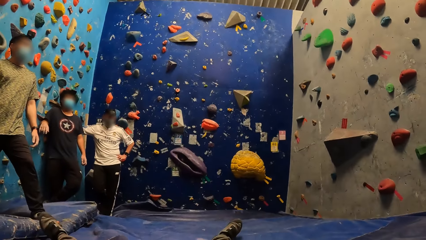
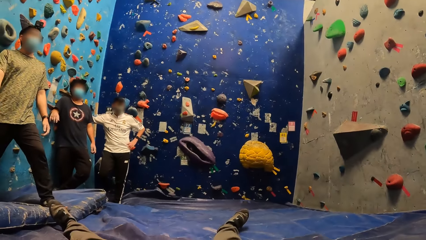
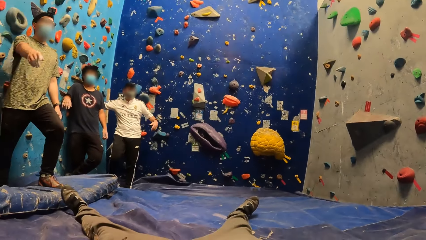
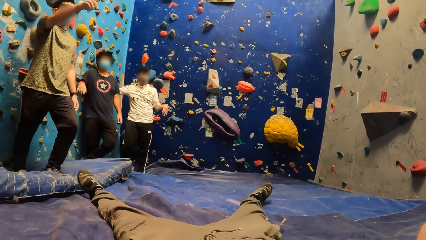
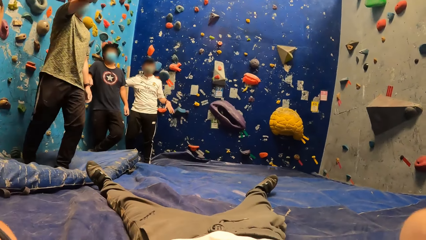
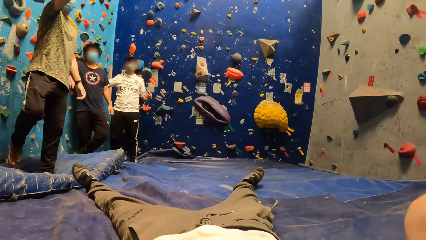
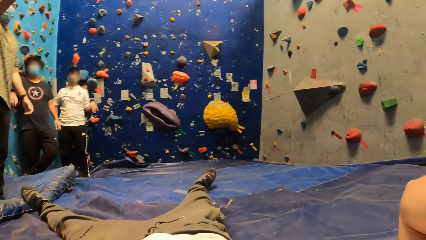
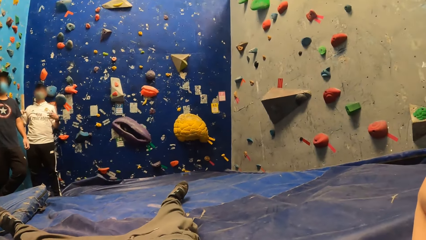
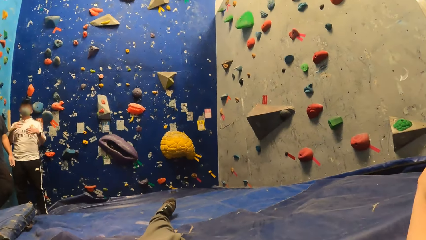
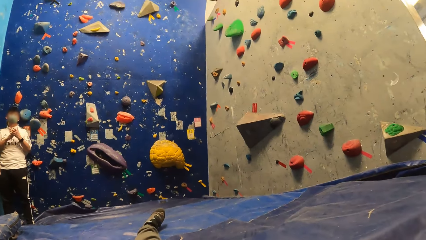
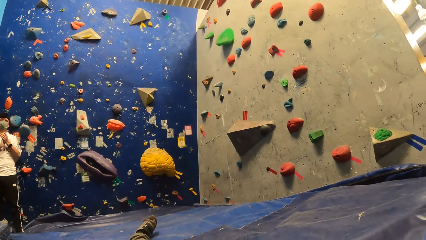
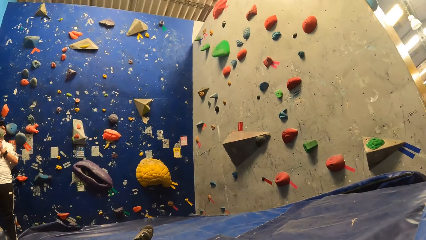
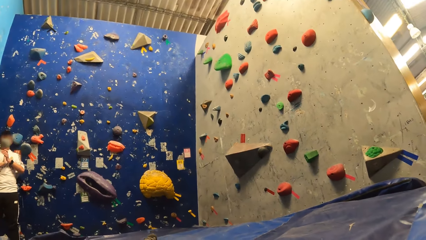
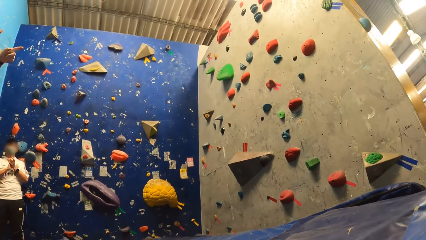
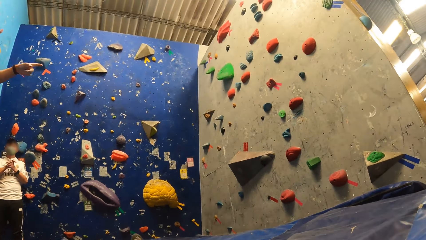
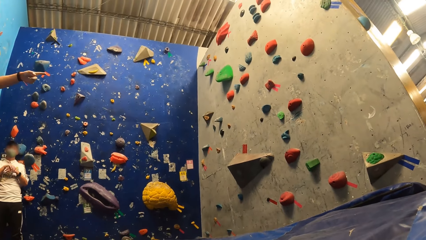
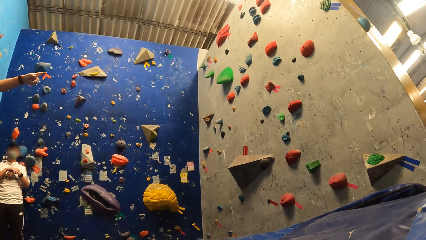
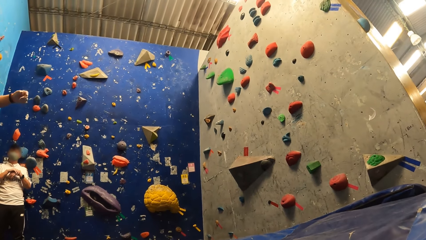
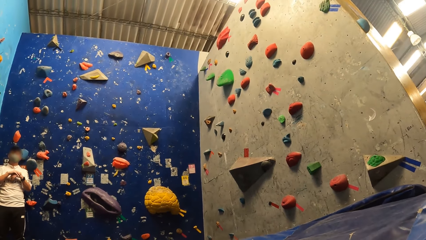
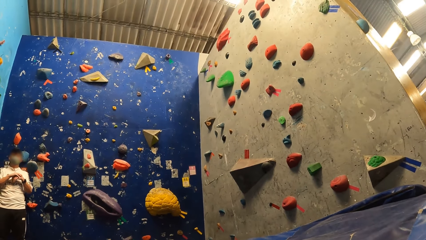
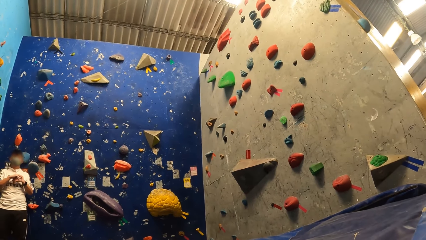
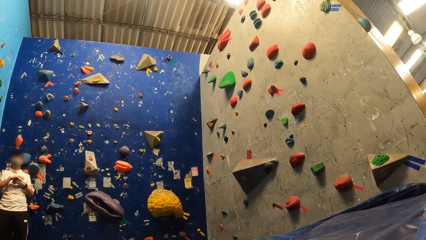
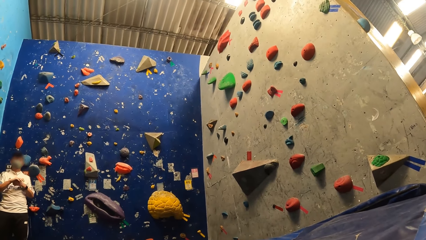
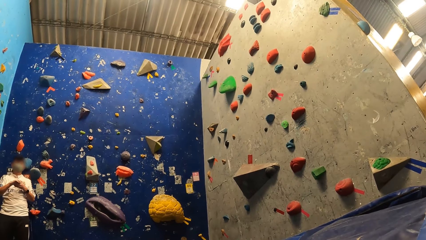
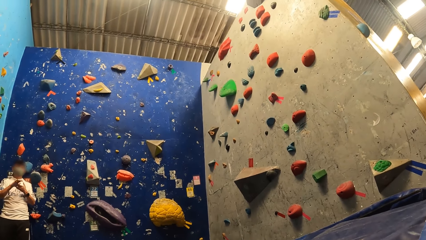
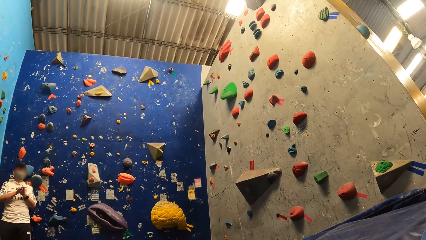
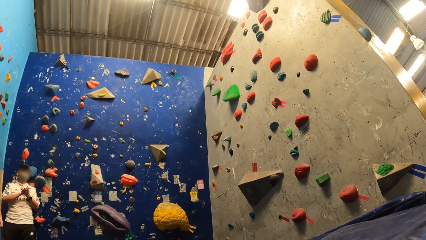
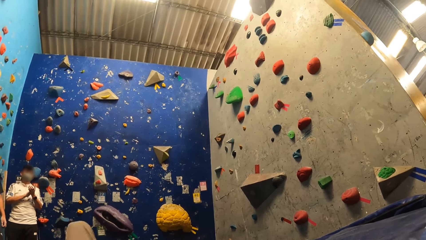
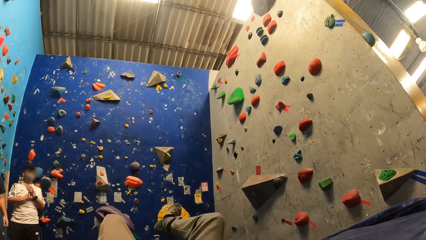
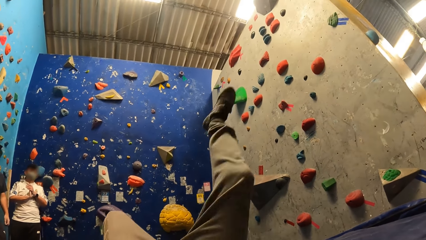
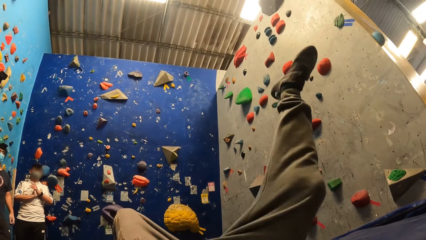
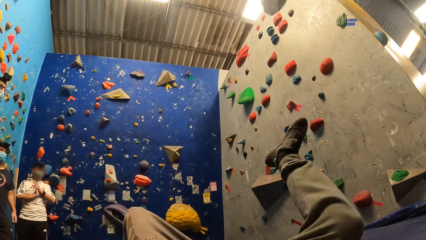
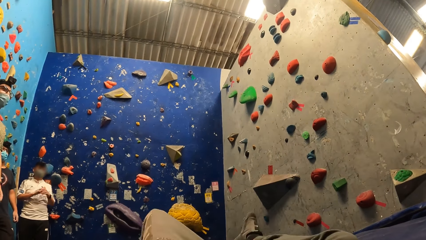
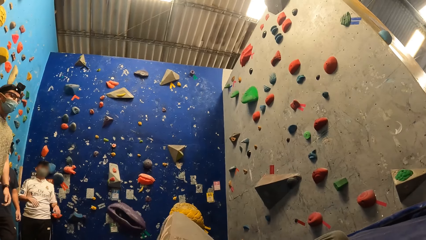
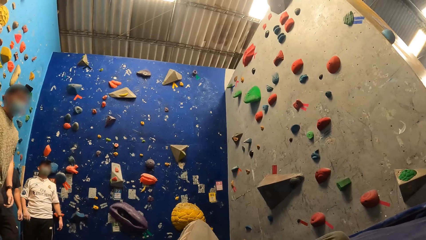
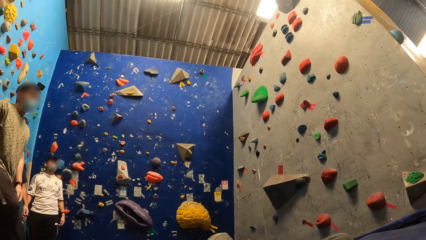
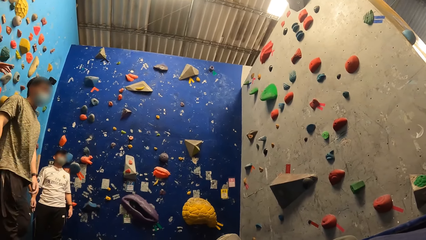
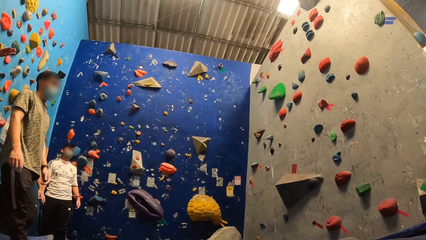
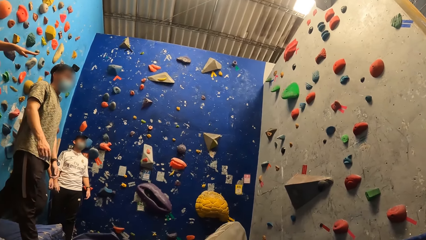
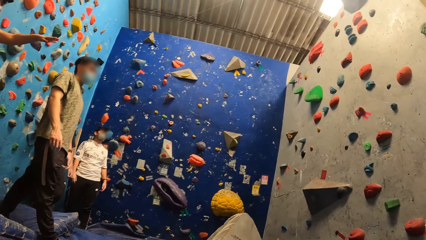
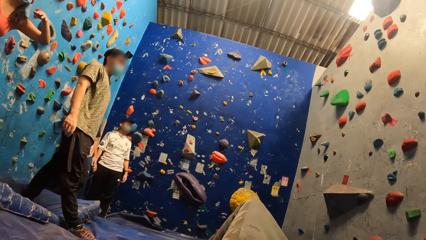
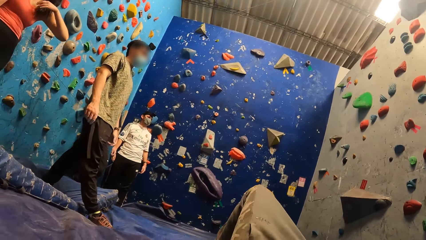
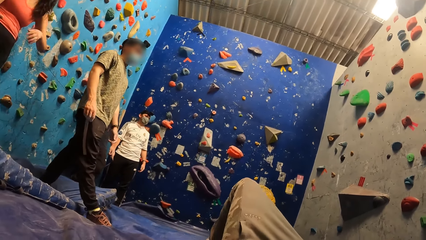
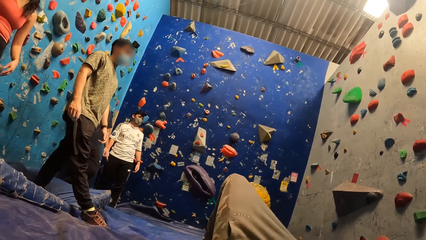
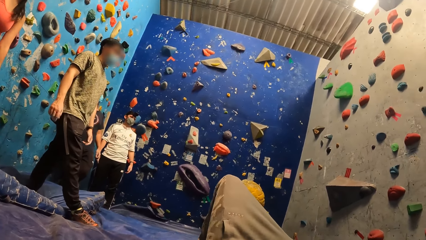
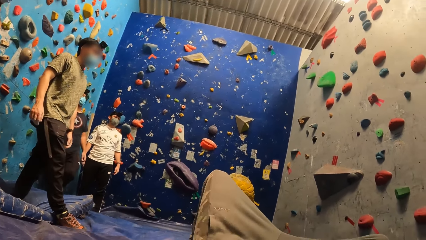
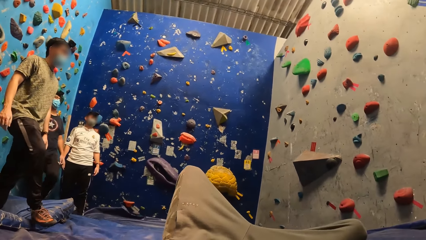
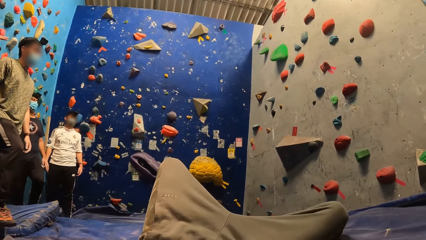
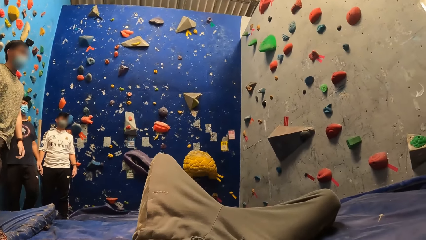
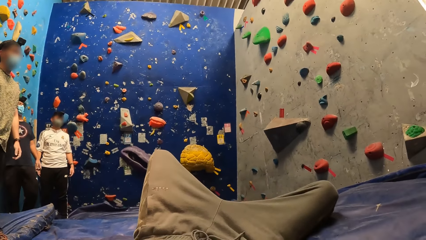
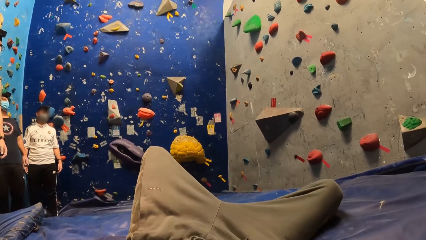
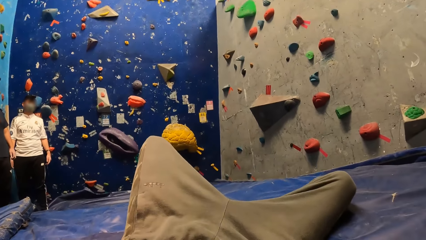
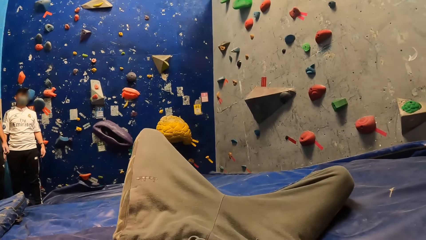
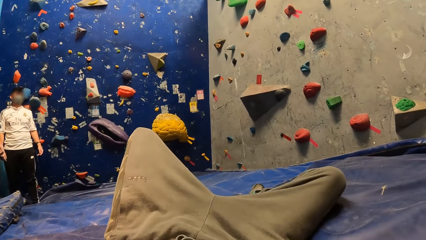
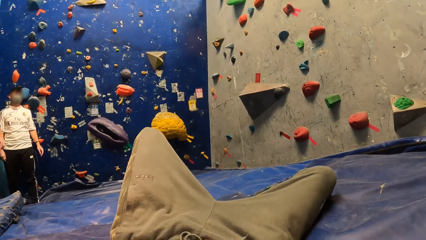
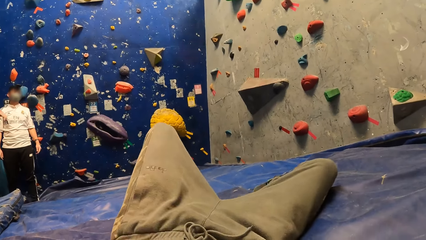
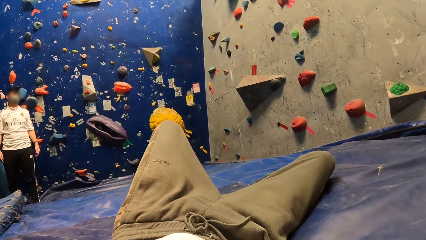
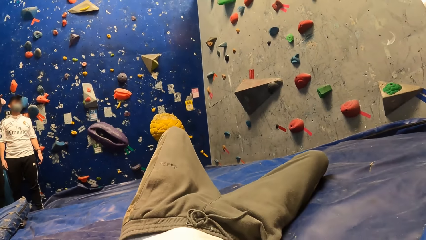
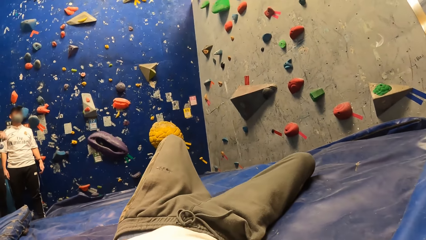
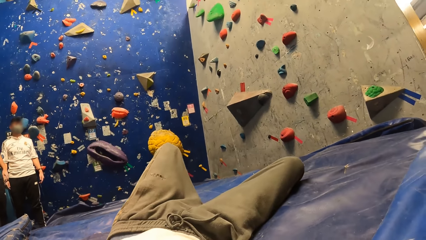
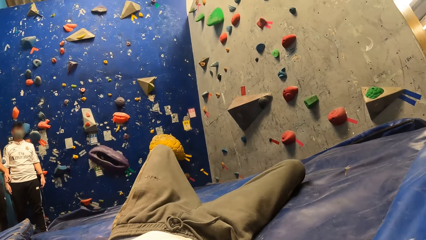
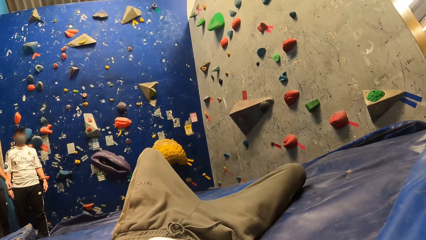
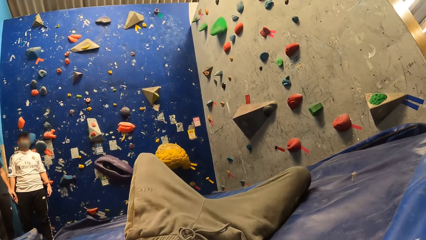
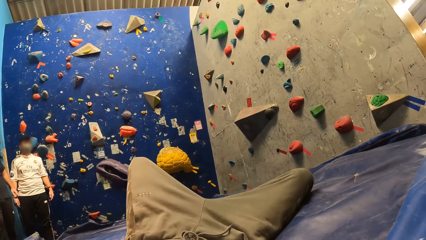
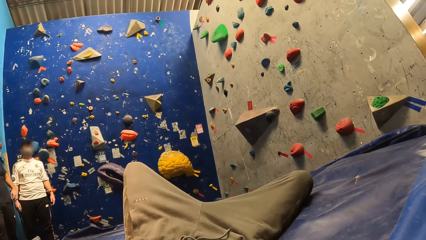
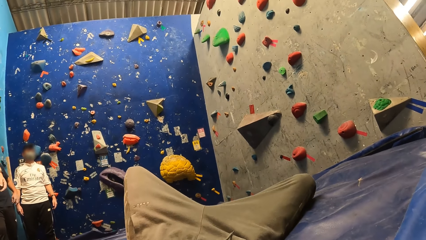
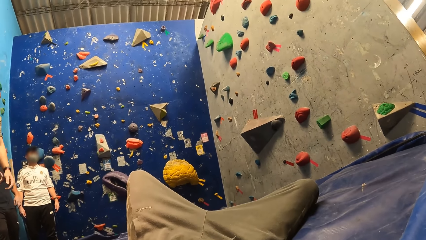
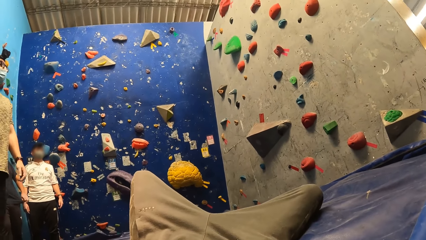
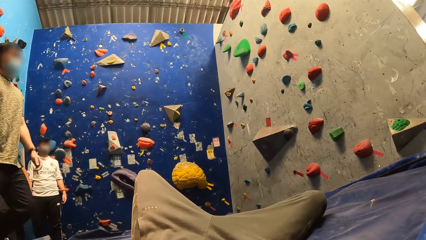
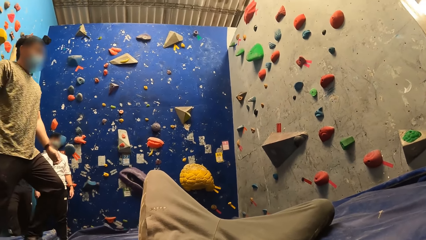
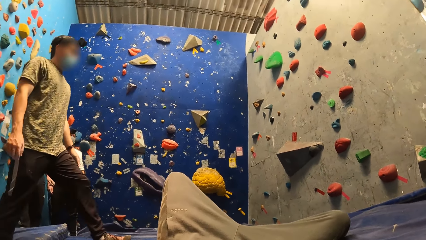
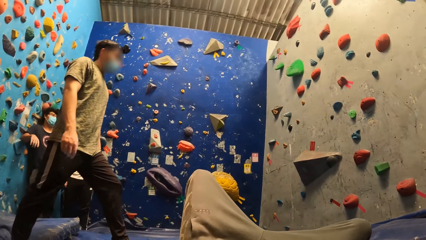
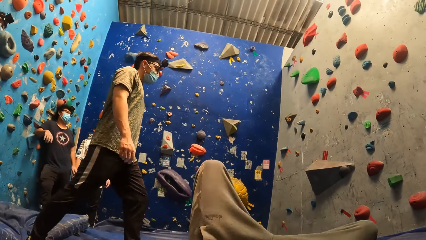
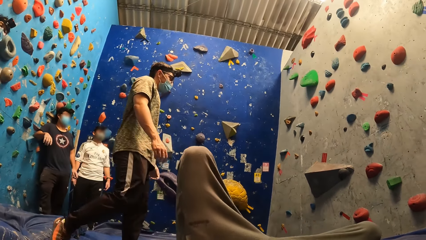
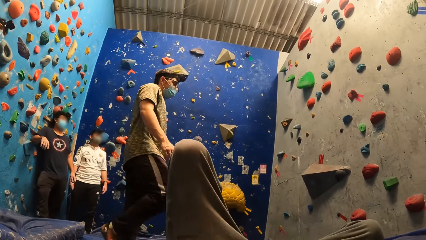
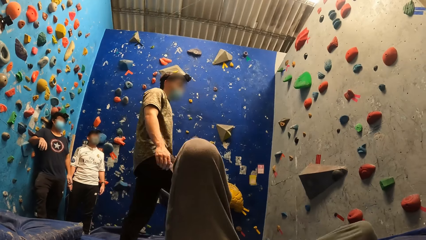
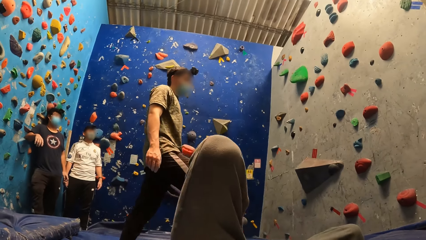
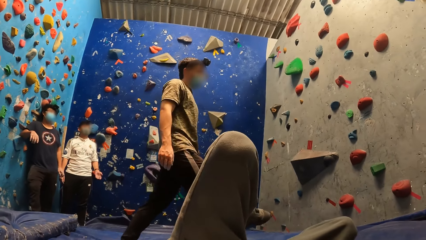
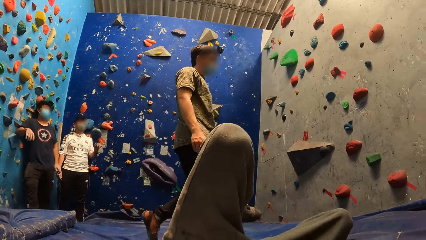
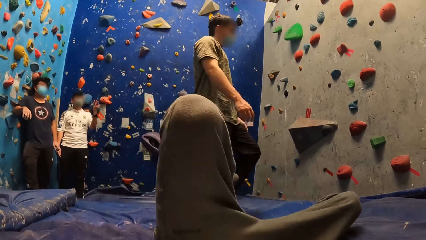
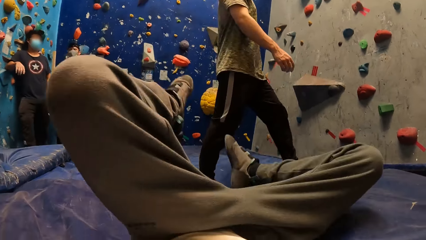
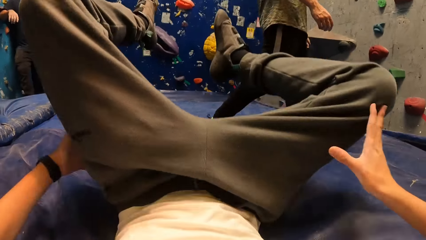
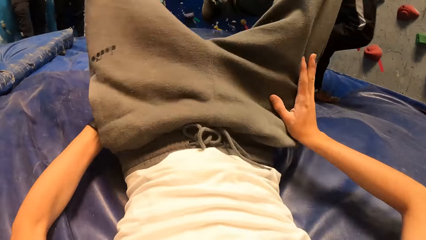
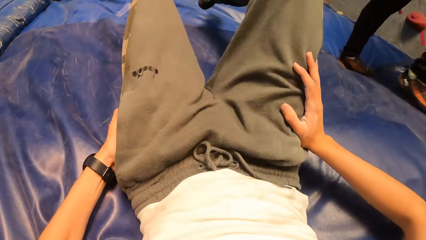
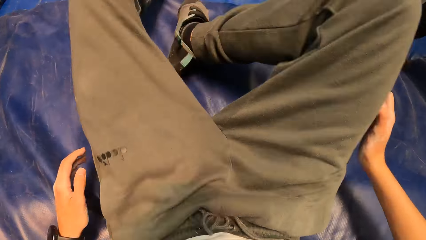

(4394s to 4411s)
The camera wearer looks at the other sportspersons. They look around. They lift up the right leg. They look at the other sportspersons. They look around. A man walks past the camera wearer.
